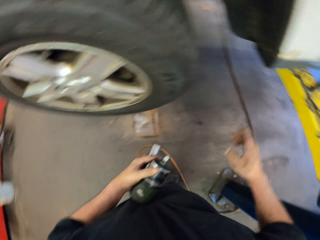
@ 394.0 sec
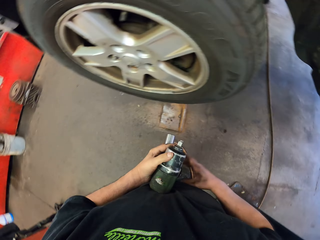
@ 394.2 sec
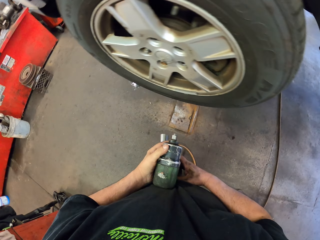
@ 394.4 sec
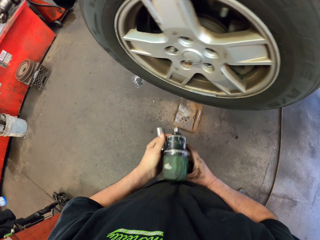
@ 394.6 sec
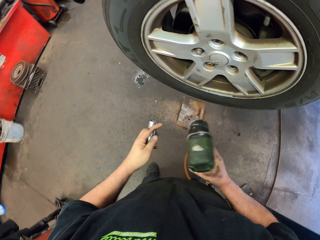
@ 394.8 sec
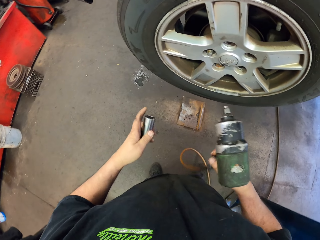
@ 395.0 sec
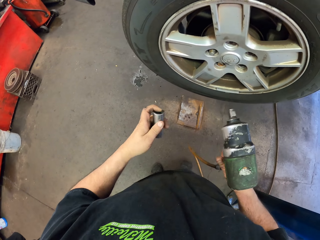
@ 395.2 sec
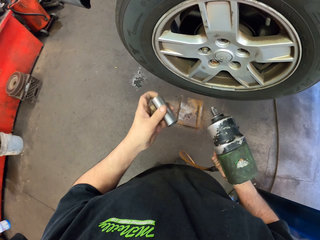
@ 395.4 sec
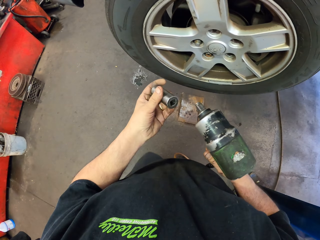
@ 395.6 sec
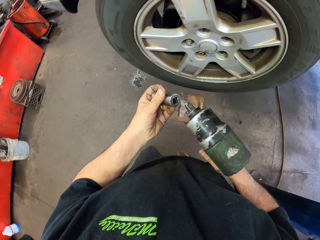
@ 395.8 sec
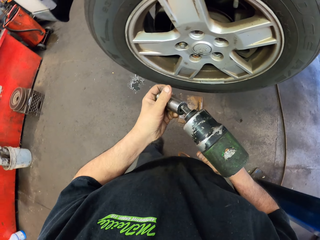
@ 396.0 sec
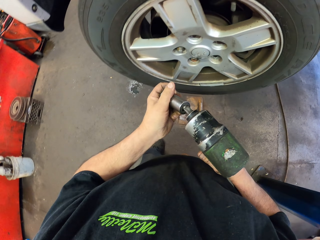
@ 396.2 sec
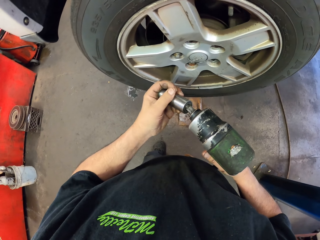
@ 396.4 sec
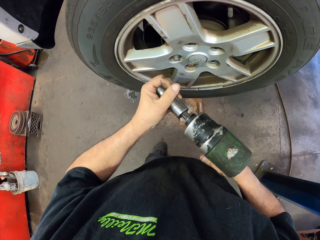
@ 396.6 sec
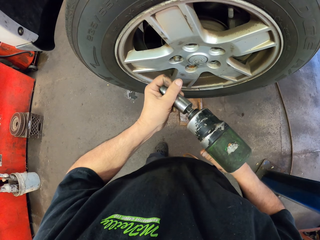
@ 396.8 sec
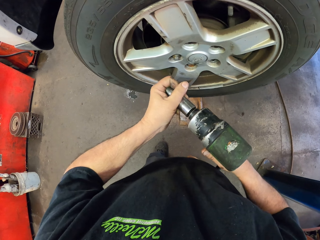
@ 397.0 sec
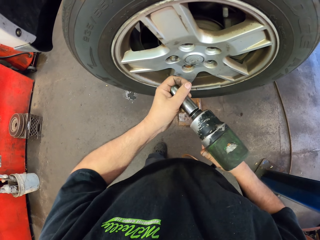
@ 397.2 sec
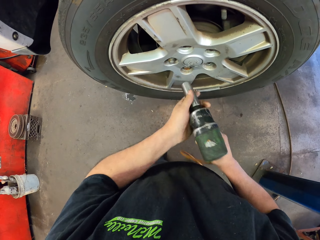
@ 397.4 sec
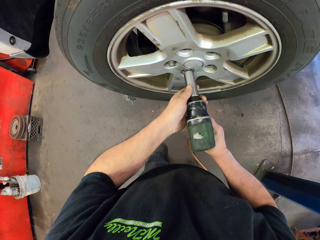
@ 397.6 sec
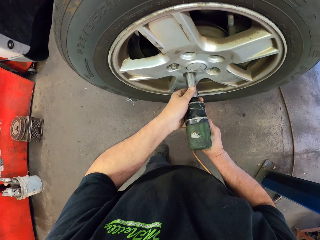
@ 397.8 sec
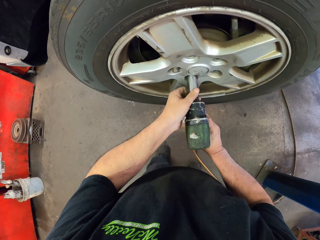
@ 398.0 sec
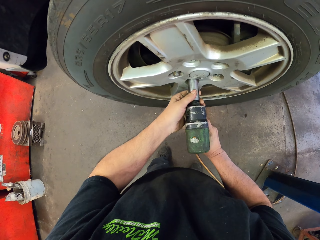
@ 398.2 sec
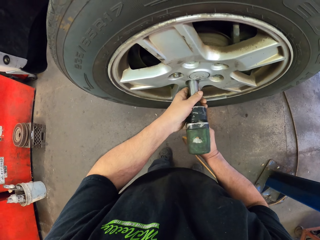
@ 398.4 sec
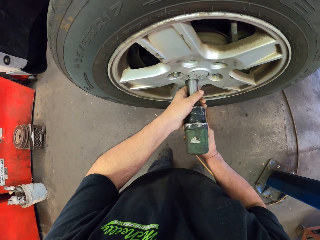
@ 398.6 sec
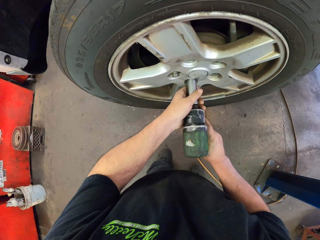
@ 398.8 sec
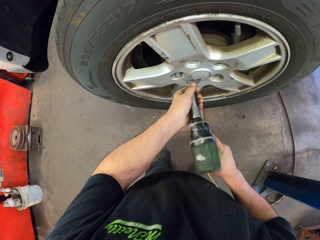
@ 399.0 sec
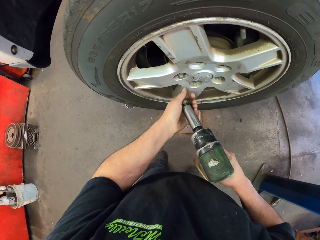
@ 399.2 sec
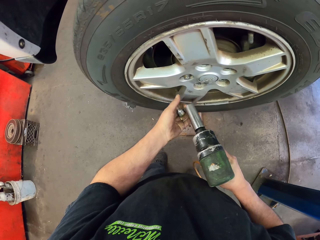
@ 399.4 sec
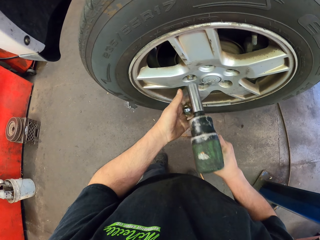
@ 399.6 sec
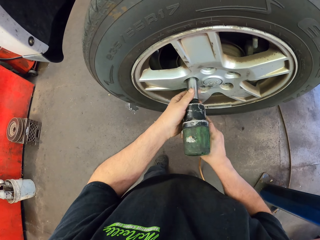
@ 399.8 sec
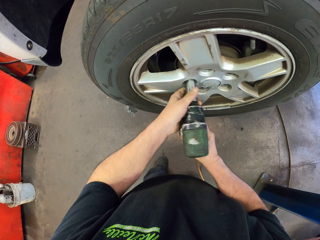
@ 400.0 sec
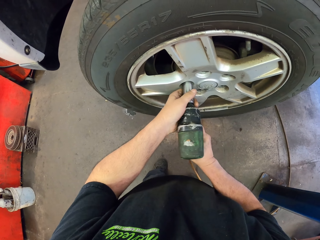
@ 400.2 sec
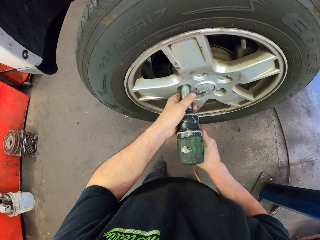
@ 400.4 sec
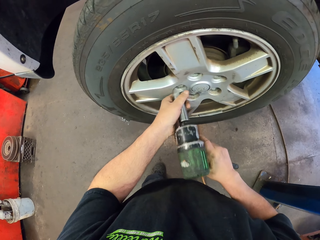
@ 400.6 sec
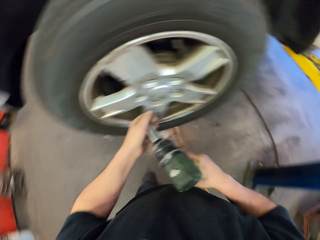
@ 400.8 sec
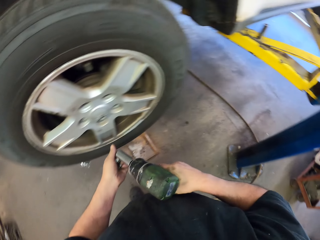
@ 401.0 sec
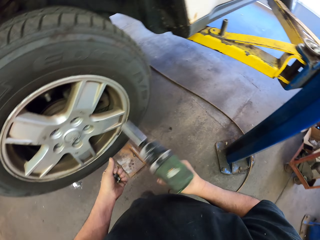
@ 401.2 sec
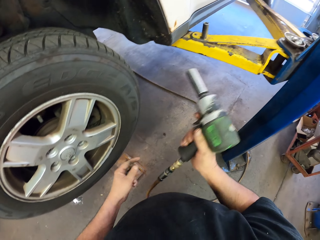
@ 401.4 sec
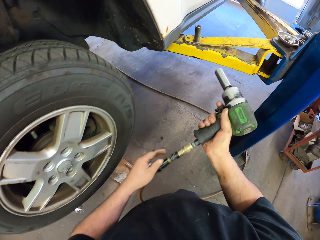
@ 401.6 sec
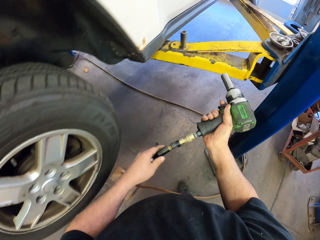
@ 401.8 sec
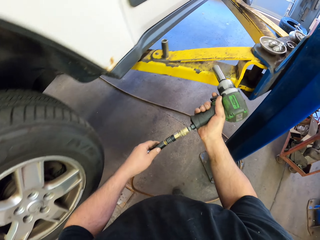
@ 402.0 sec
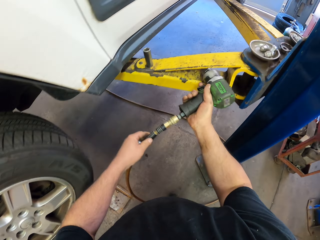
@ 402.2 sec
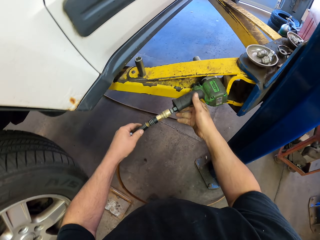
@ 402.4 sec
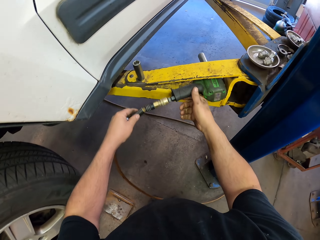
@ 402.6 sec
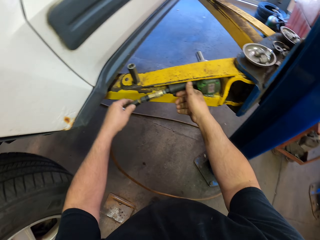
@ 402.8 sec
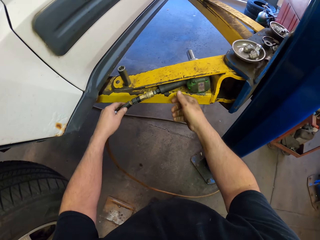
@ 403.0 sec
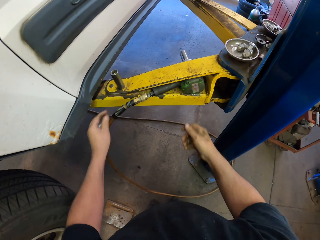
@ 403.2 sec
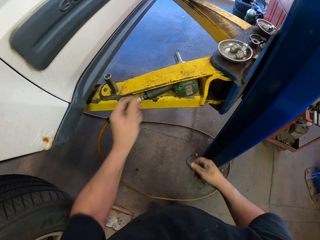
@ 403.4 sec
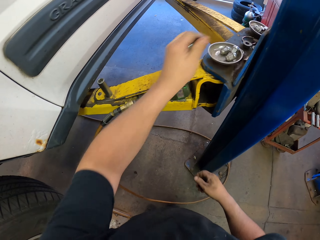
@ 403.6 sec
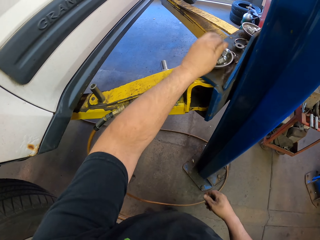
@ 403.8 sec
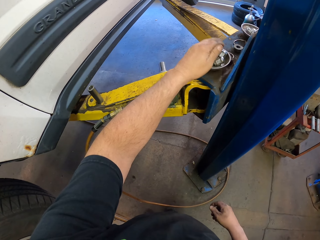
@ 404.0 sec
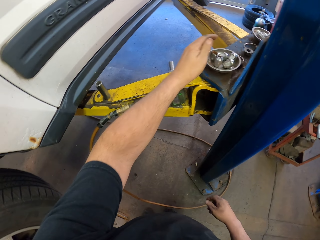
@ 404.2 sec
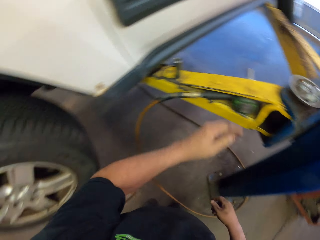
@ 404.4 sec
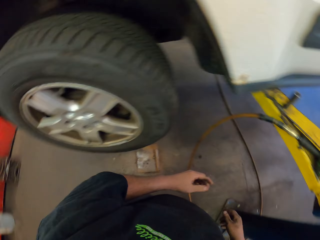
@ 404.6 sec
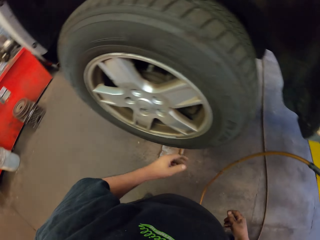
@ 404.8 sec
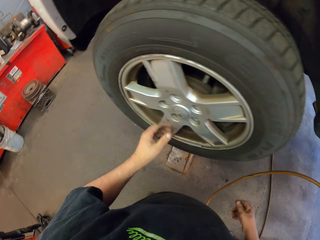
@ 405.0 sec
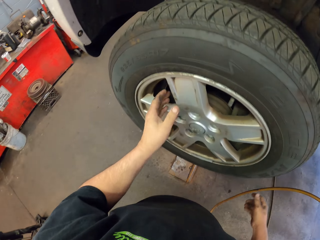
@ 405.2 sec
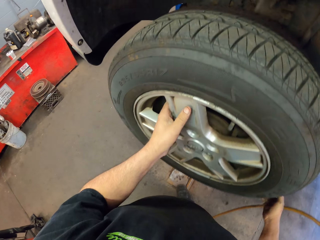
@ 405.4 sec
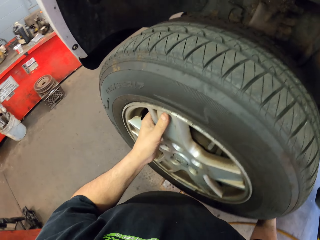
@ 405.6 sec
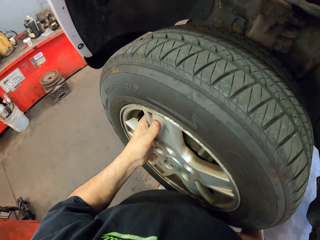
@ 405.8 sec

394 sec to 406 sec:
The camera wearer puts down the drill bit on the stand. They fix the drilling machine in the room and connect the bit on the drilling machine. They fix the wheel with the drilling machine. They remove the nut from the car tire wheel. They put the drilling machine on the metal. They put down the nuts.

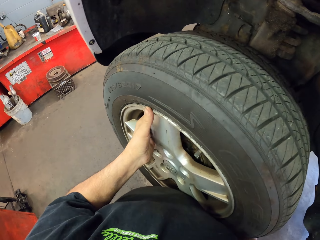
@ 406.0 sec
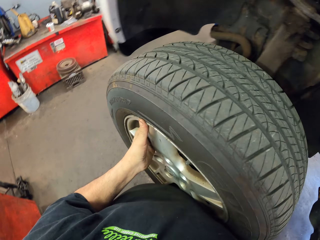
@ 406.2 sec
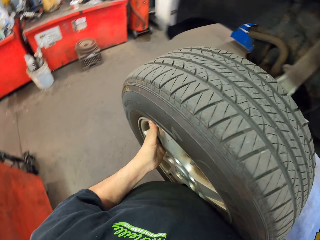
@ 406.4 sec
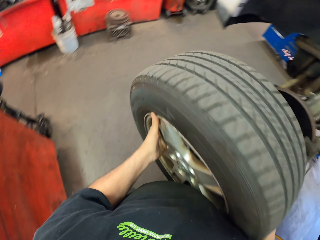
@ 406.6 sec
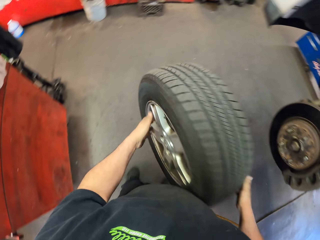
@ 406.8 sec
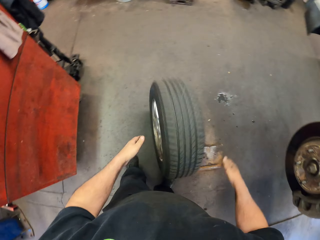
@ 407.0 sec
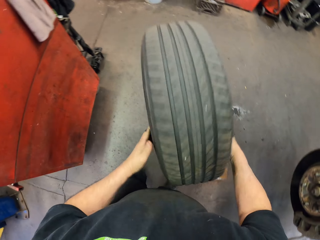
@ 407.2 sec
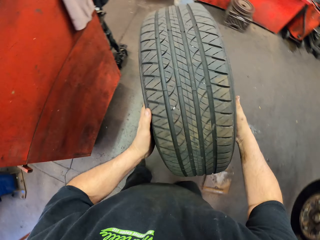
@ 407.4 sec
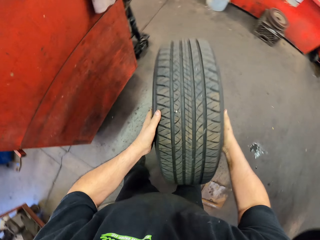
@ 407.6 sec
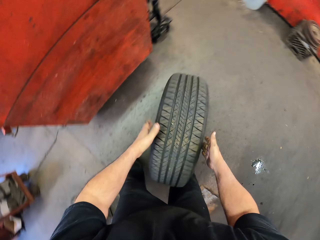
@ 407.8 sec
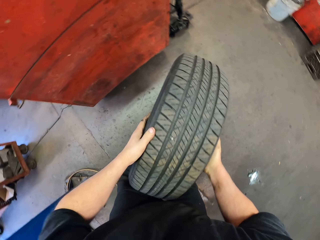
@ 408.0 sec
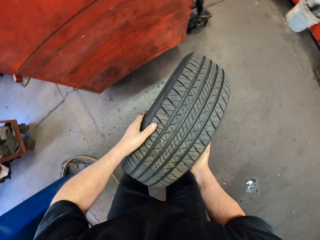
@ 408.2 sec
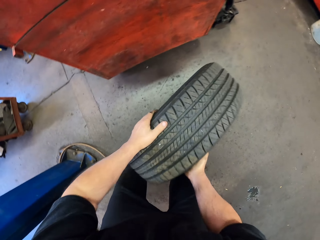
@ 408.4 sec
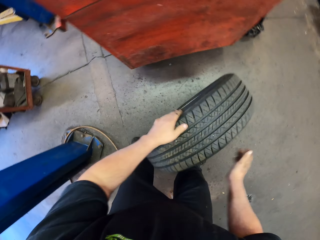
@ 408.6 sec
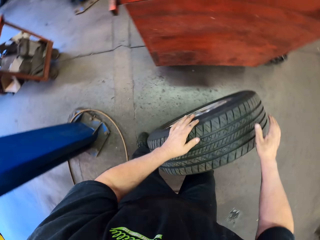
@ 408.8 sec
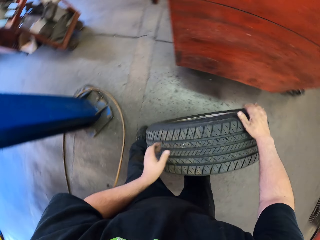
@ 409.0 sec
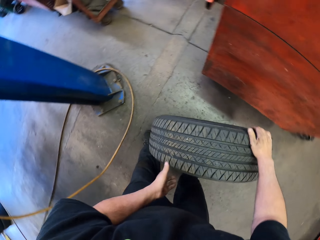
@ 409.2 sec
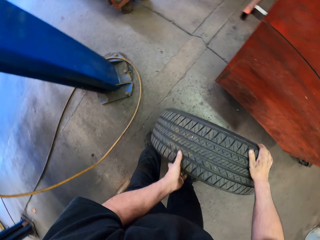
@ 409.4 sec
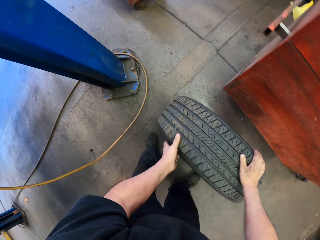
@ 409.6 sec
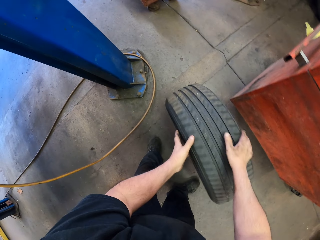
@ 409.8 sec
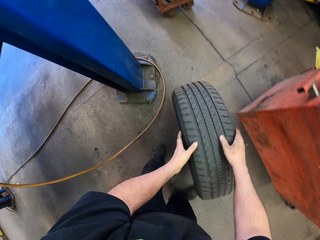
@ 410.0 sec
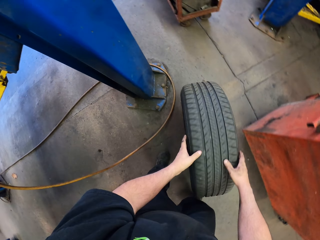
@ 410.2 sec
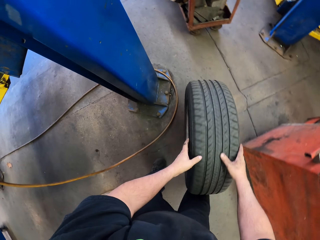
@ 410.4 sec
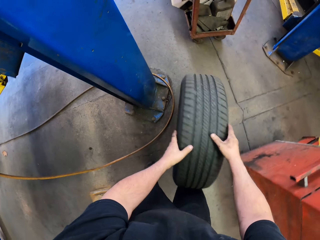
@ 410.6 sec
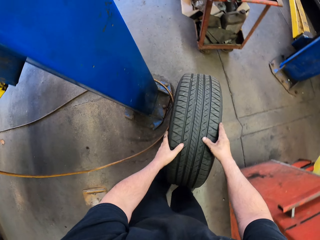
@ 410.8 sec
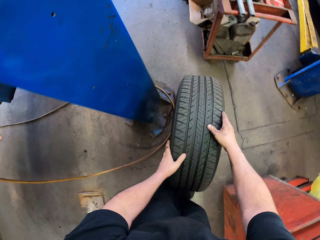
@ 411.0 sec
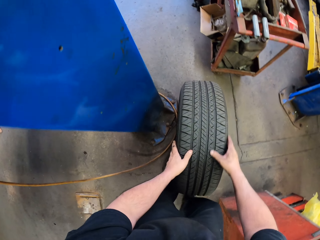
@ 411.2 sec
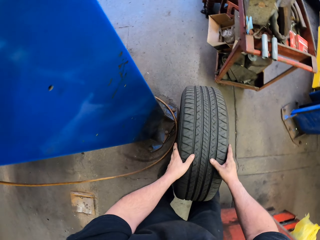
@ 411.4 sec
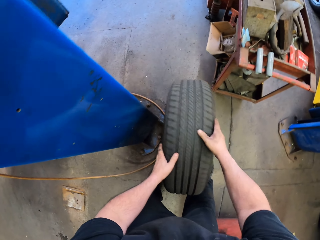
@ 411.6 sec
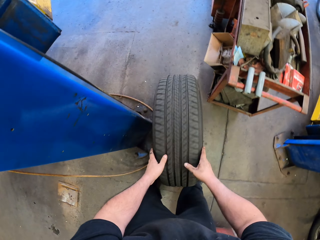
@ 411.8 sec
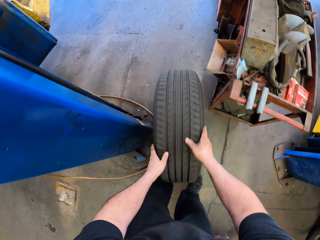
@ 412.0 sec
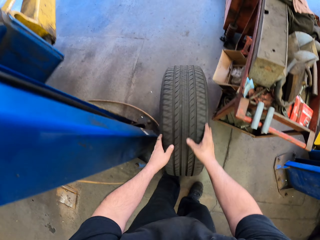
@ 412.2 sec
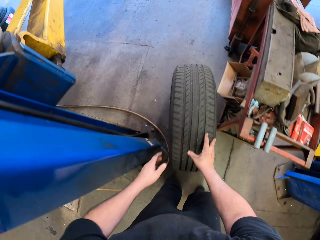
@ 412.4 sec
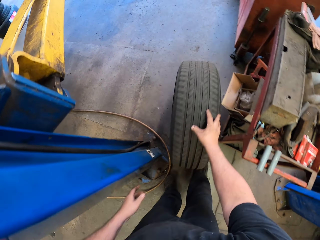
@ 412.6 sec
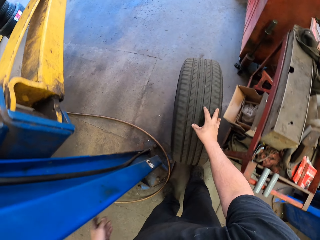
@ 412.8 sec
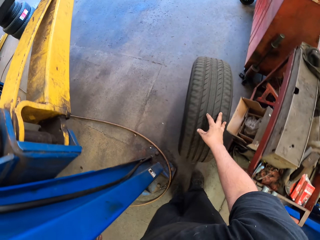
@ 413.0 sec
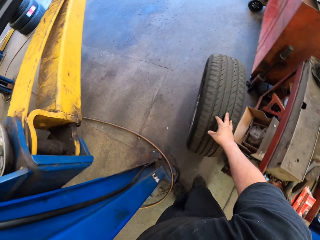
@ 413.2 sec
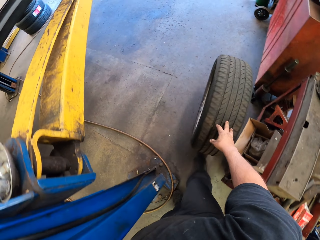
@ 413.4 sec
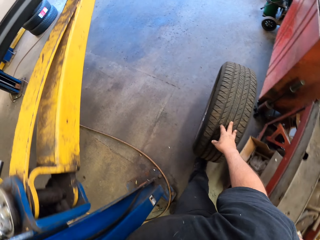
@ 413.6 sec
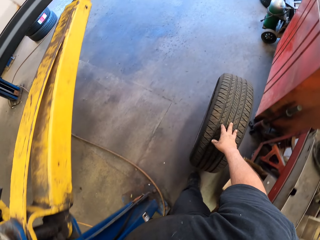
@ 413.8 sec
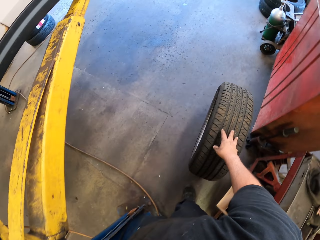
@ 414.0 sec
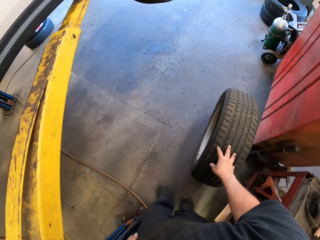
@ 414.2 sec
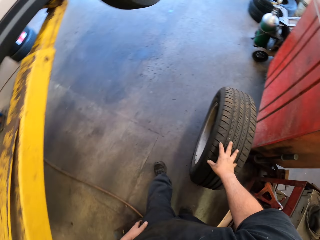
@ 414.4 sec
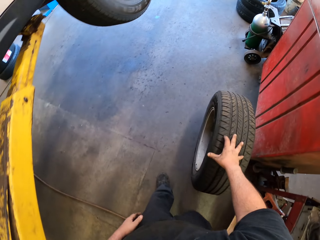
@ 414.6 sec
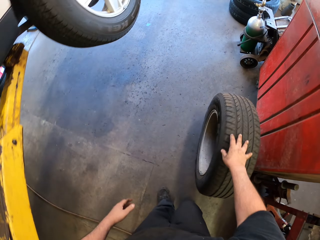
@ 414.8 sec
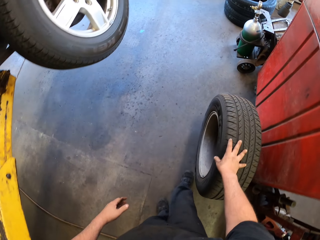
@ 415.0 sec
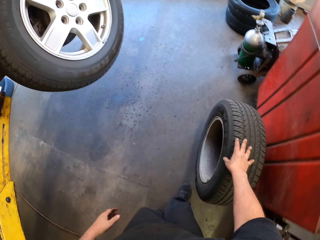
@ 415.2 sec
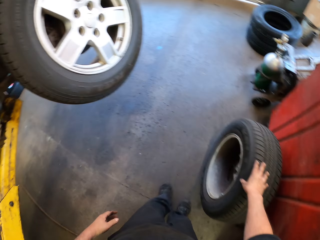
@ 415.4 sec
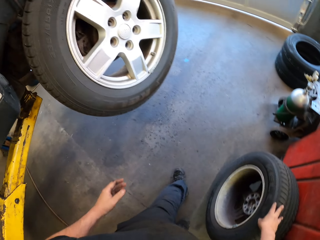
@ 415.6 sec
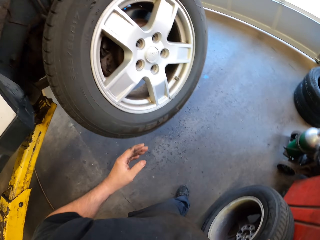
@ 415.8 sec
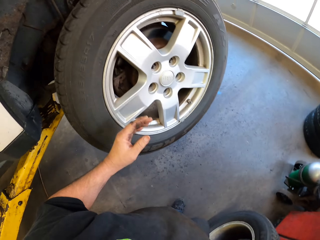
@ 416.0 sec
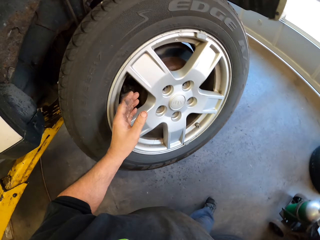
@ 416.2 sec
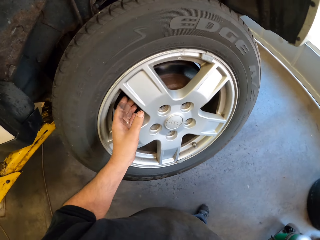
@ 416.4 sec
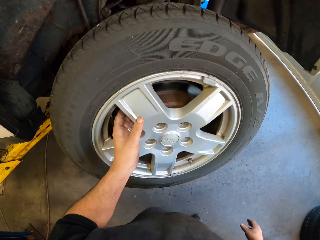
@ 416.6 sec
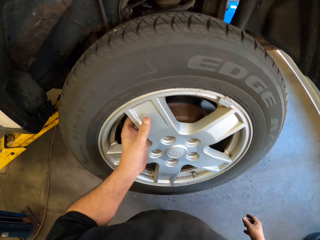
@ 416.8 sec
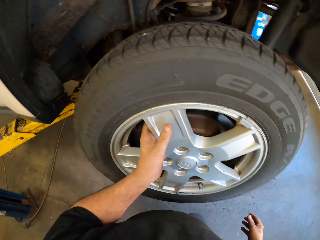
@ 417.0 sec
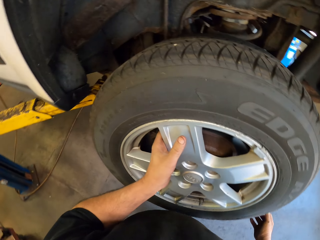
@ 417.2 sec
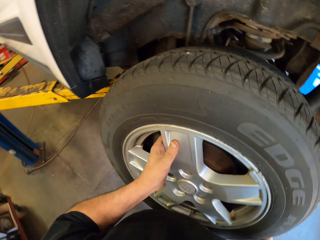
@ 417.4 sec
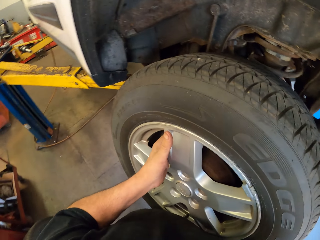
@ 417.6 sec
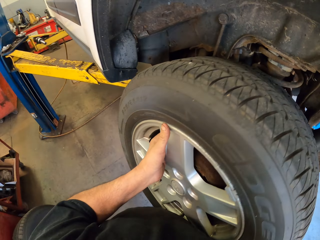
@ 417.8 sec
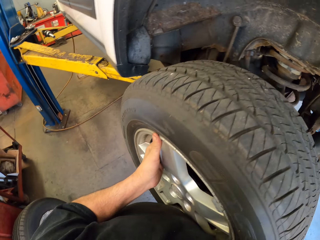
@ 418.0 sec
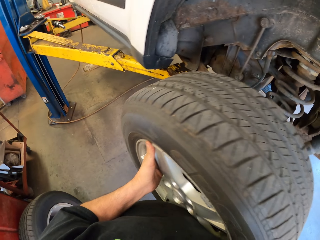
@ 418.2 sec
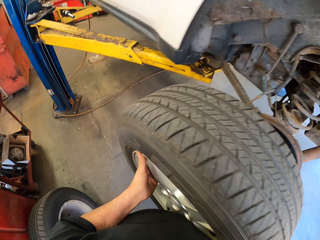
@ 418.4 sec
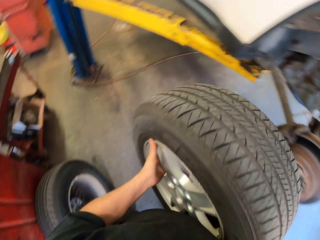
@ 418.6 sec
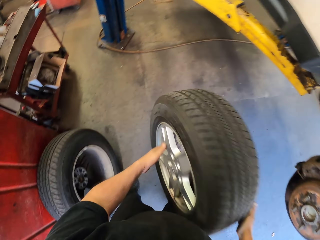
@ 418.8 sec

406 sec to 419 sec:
The camera wearer removes the car tire. They take the car wheel with both hands. They drop down the car tire. They move the car wheel in the room. They push the car tire on the floor. They move the car wheel with the left hand. They take the car tire from the car.
